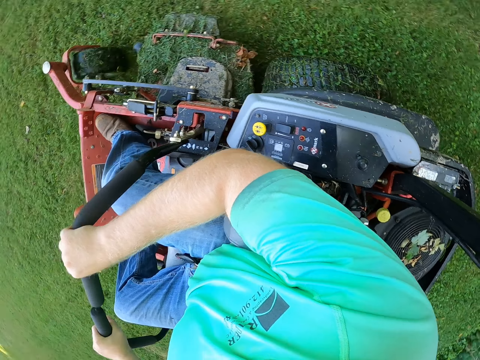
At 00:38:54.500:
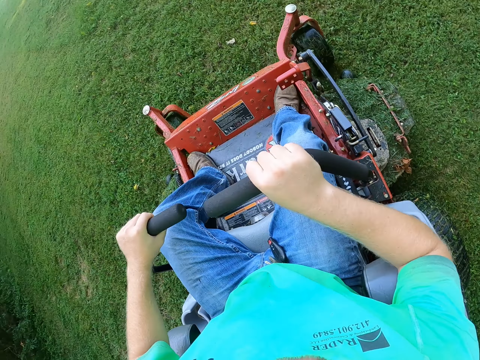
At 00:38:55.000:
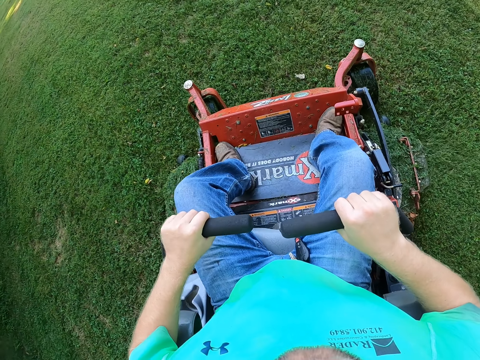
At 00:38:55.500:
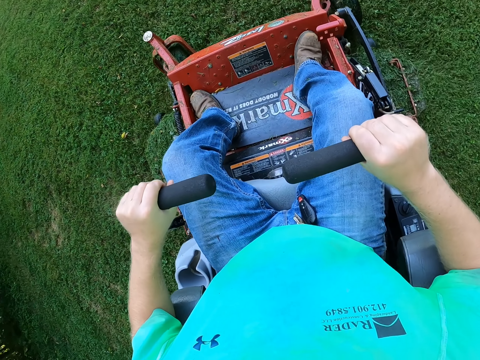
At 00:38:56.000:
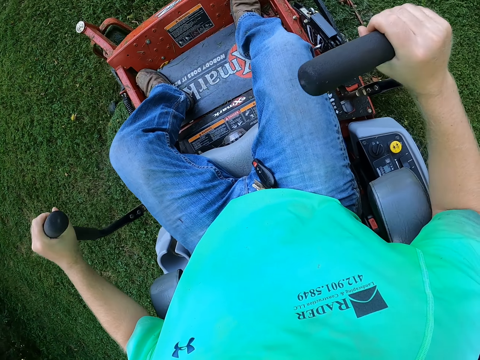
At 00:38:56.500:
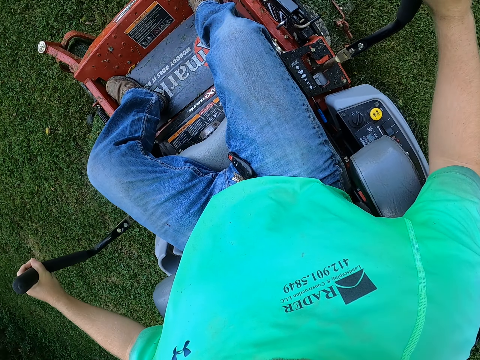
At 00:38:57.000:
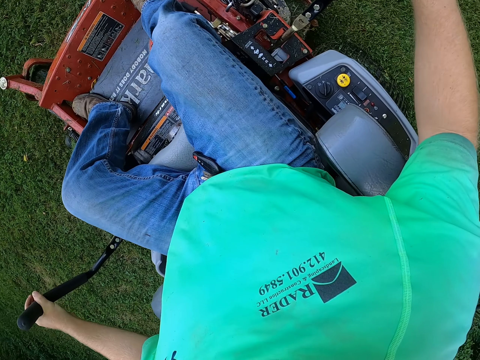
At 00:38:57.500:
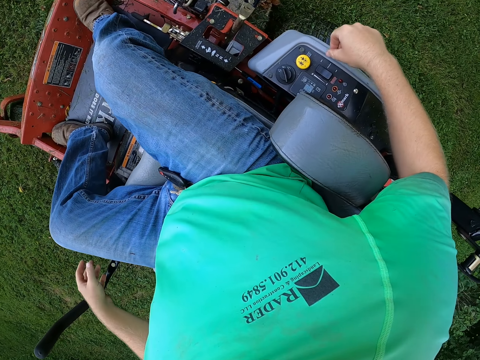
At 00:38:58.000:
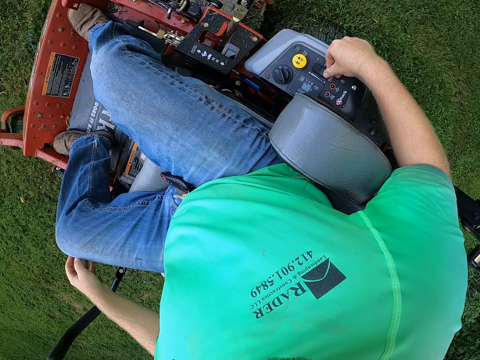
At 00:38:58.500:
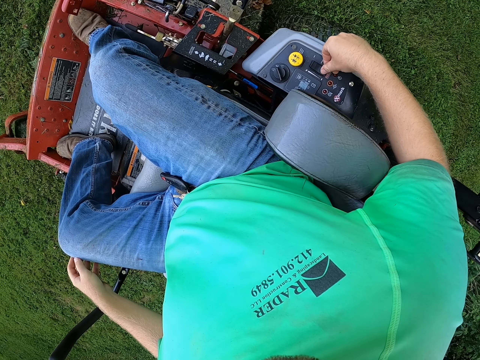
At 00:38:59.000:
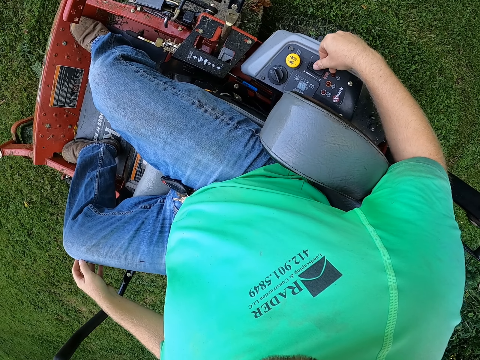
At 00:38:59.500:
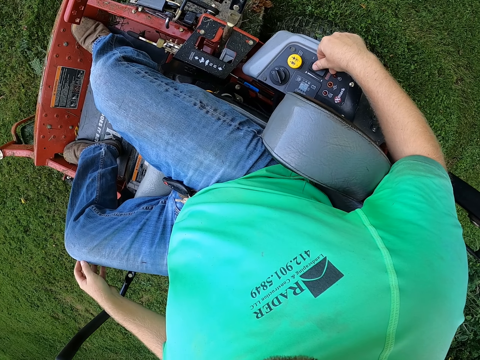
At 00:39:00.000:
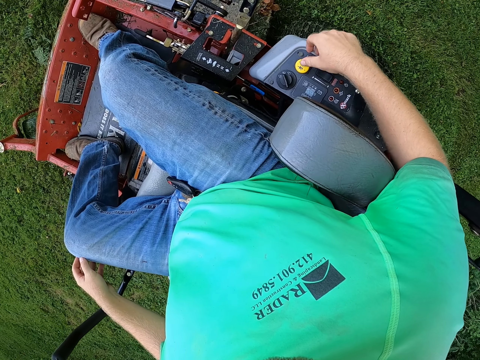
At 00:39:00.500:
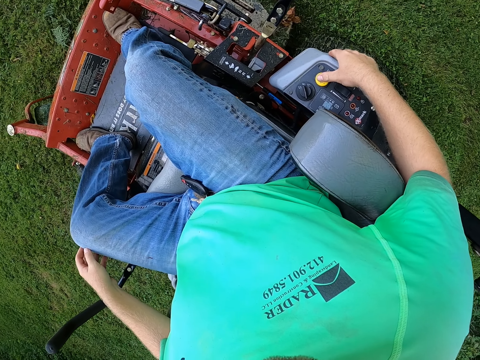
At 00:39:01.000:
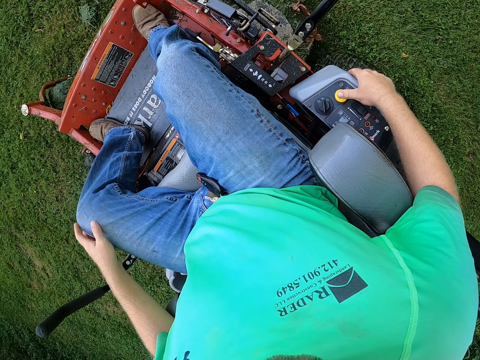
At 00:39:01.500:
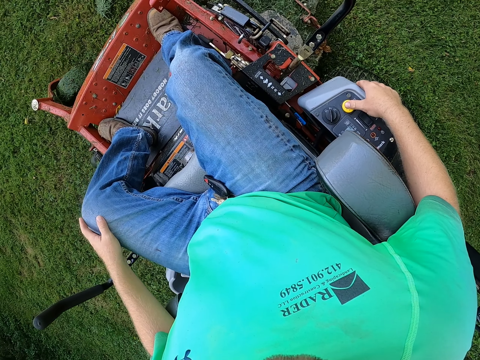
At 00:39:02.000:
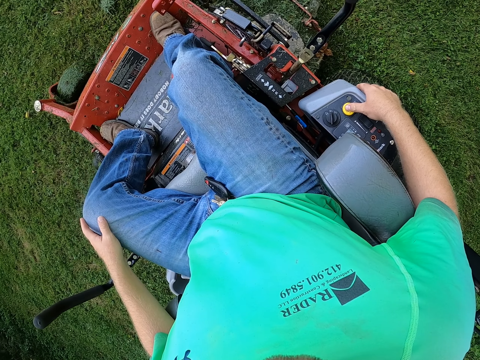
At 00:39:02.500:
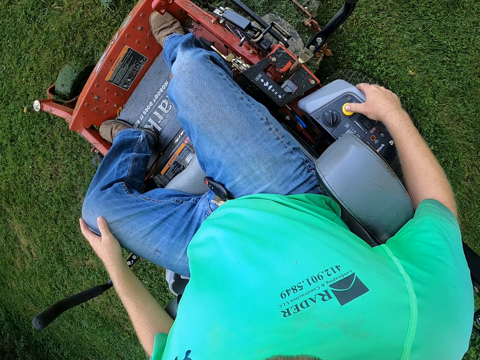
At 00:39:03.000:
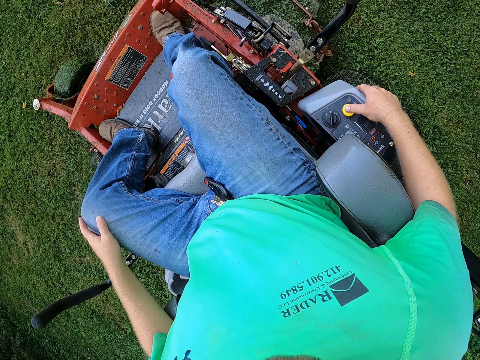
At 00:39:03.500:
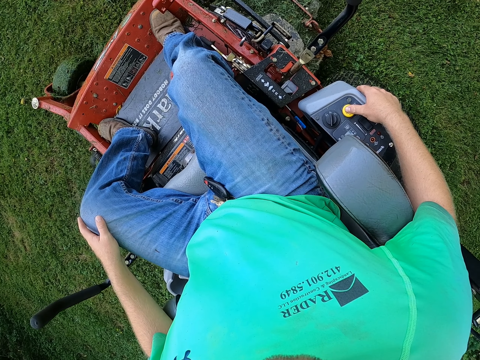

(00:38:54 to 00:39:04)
The camera wearer stops the lawn mower. He presses some buttons on the lawnmower with his right hand.

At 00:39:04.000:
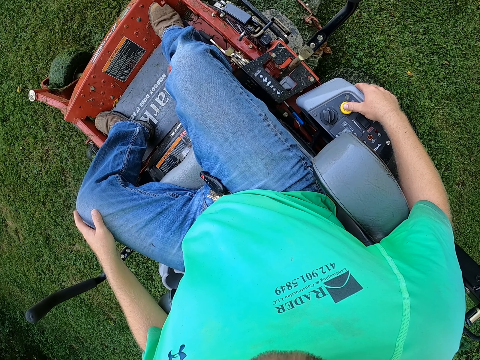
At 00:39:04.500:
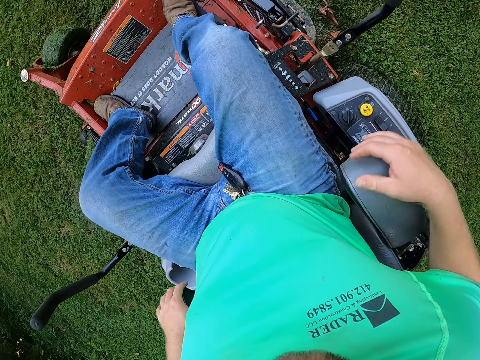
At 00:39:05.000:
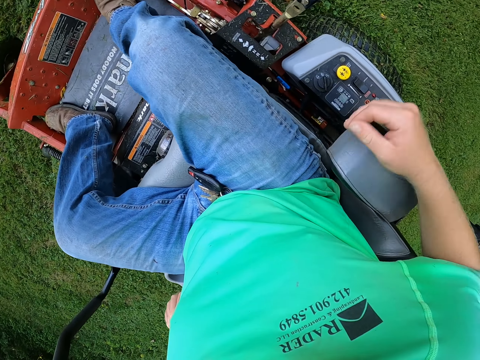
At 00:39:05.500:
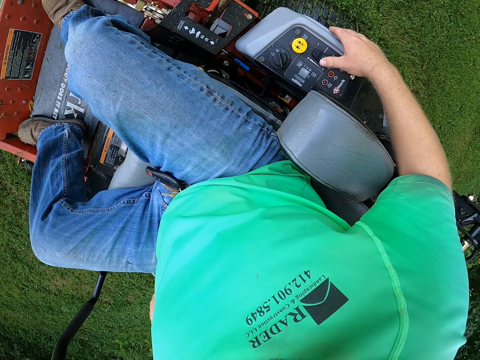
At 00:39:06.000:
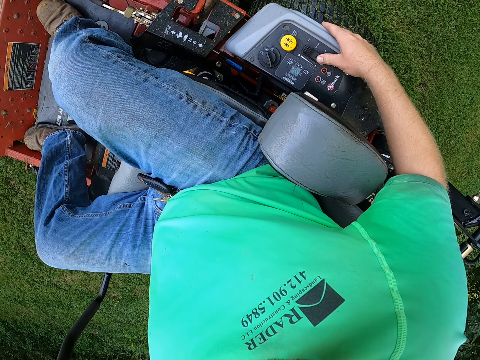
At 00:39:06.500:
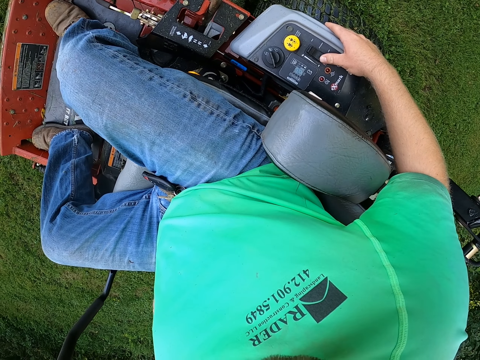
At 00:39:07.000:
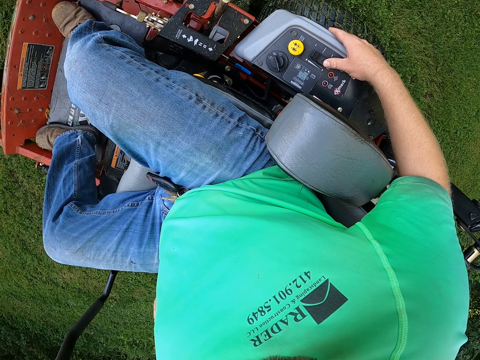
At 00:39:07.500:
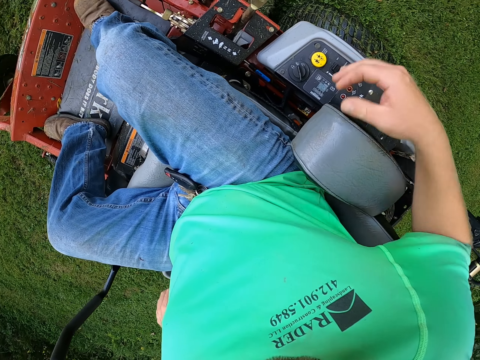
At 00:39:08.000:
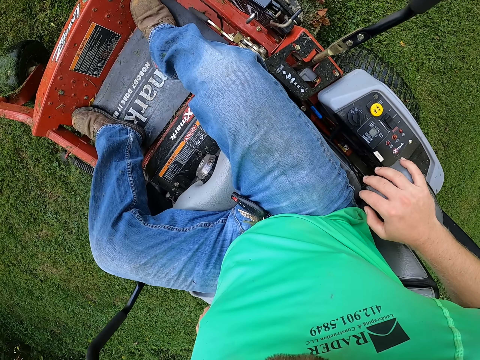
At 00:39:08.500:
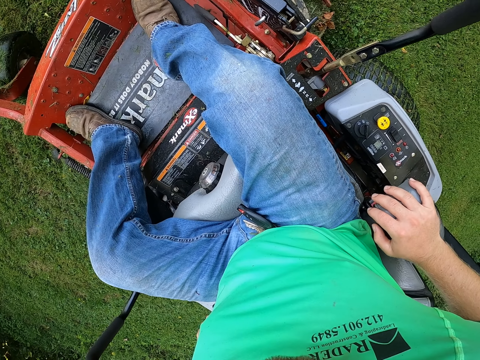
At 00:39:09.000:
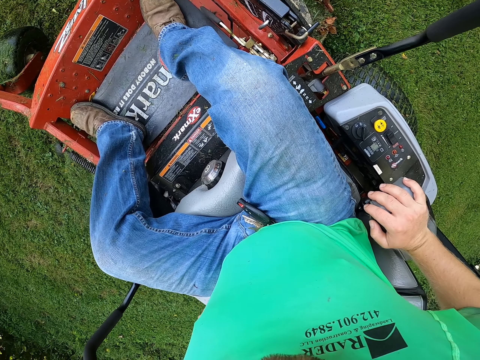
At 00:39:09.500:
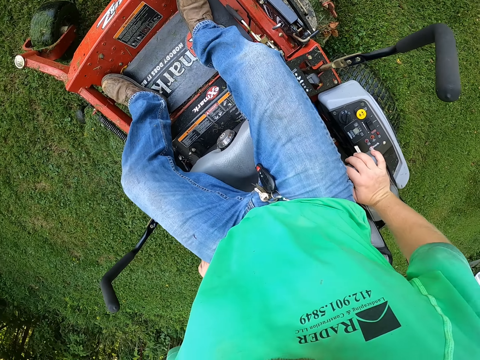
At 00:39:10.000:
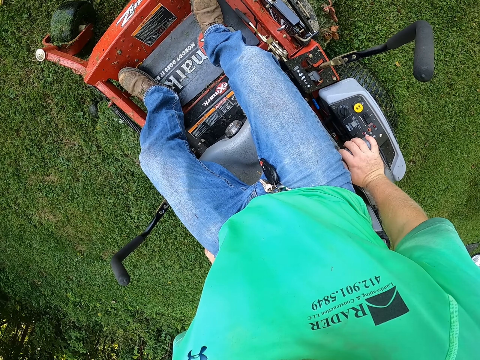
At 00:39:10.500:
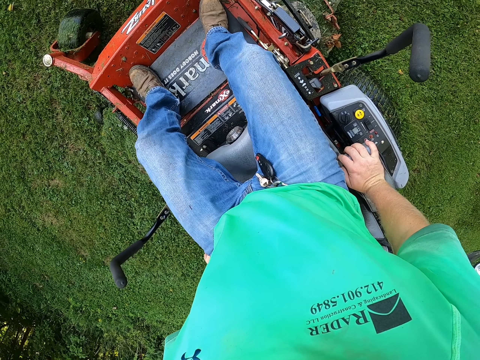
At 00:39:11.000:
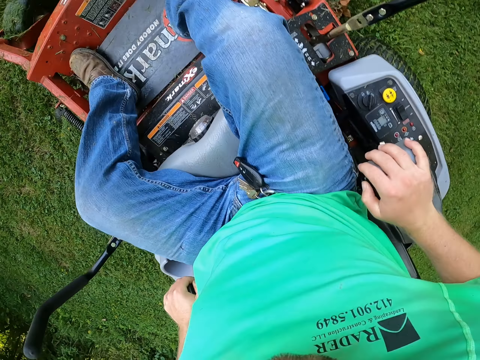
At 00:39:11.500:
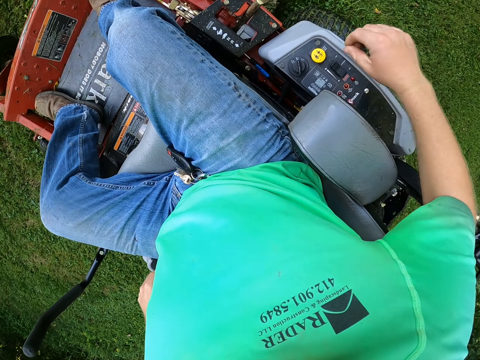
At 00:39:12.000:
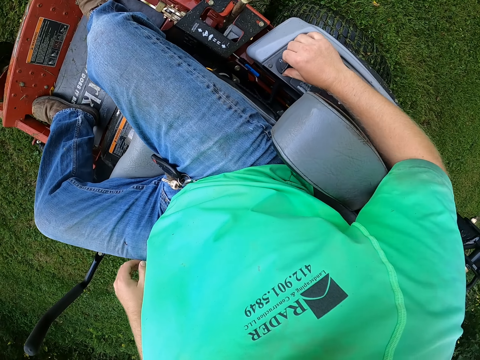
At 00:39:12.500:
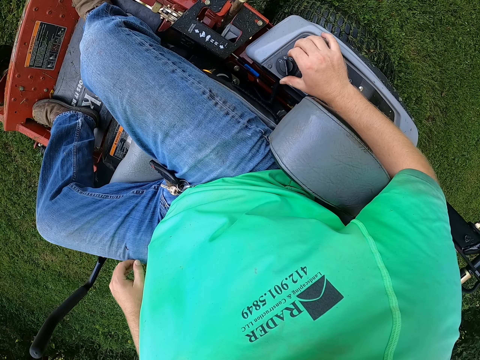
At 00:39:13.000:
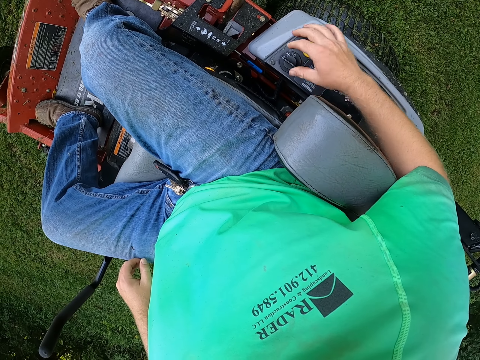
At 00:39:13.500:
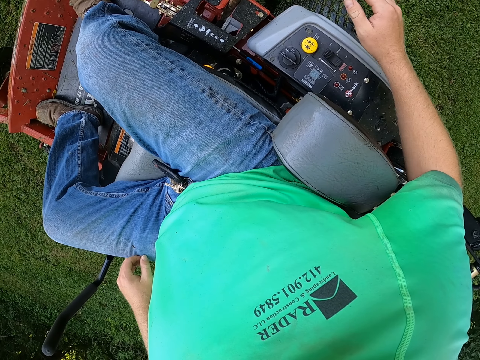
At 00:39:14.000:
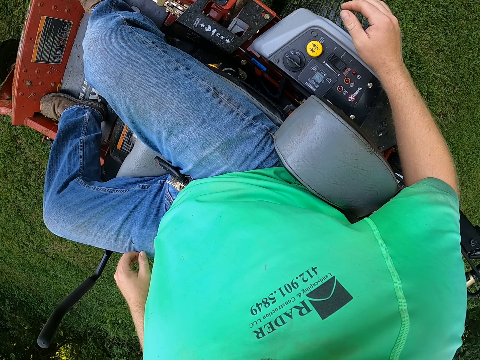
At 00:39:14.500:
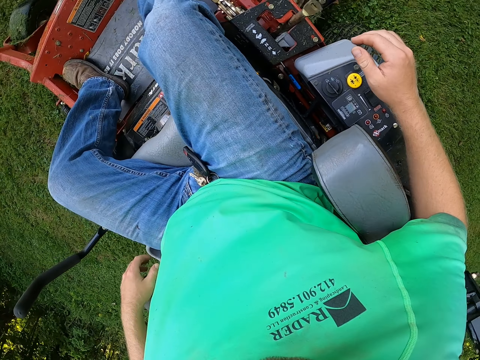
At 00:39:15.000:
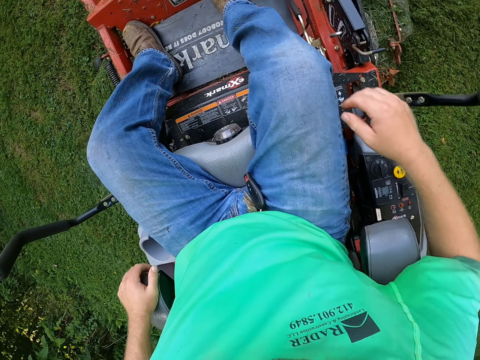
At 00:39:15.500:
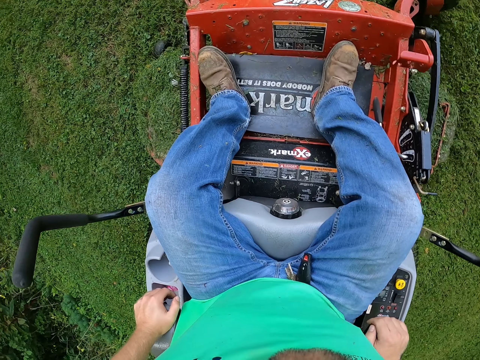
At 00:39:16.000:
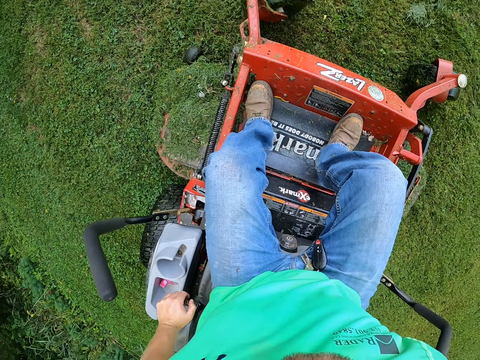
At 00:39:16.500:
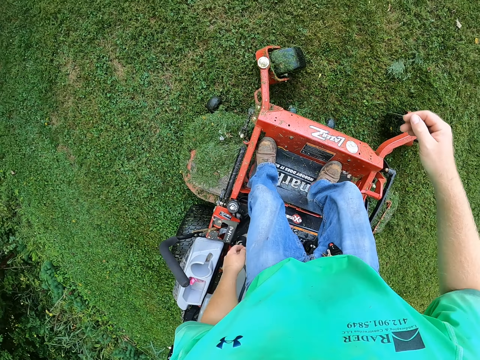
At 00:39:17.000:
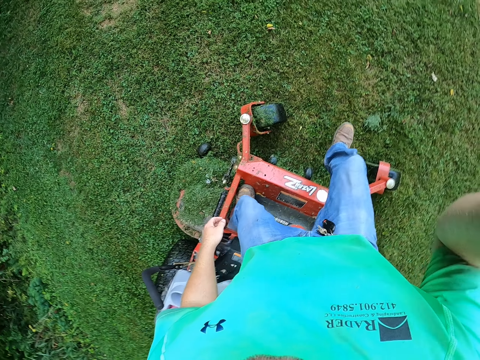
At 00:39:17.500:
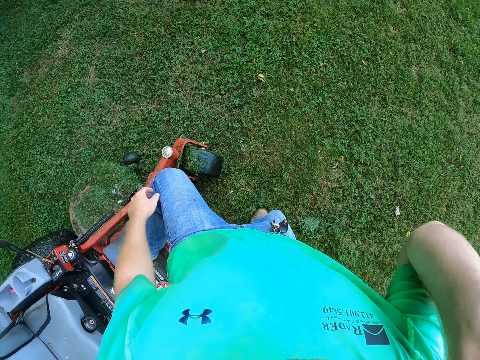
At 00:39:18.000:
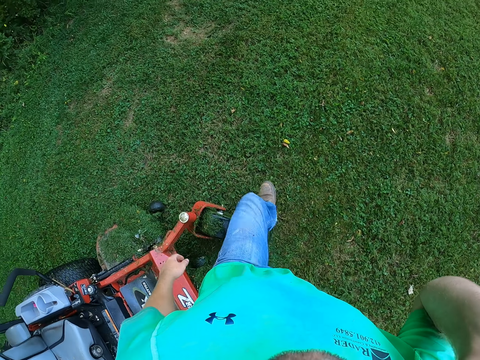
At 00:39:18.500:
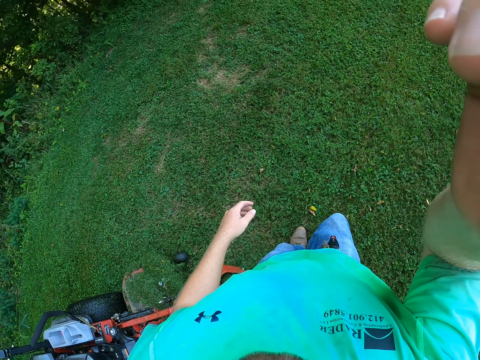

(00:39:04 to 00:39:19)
The camera wearer touches an armrest of the lawnmower with his right hand. He presses the button on the lawnmower with his right hand. He touches the armrest of the lawnmower with his right hand. He stands up from the lawnmower. He sits on the lawnmower. He turns a switch on the lawnmower with his right hand. He stands up from the lawnmower. He raises his right hand. He alights from the lawn mower.
